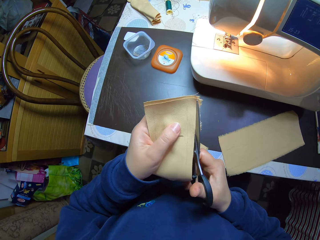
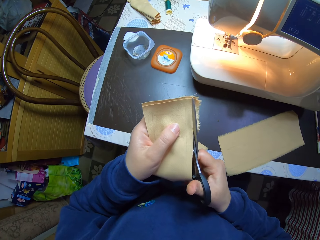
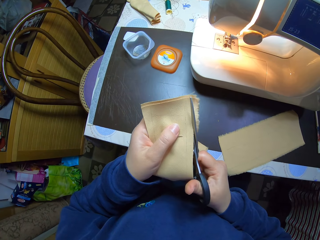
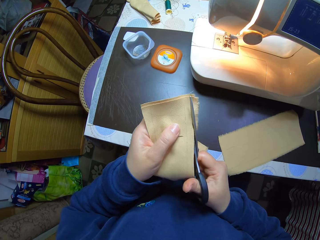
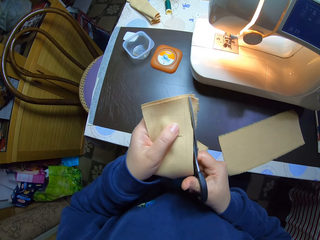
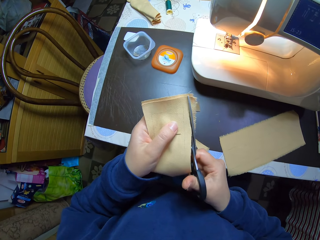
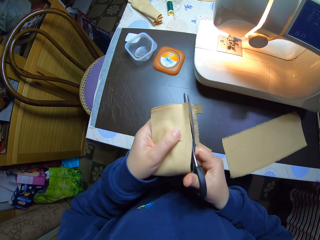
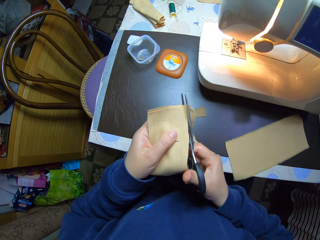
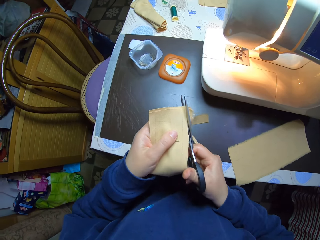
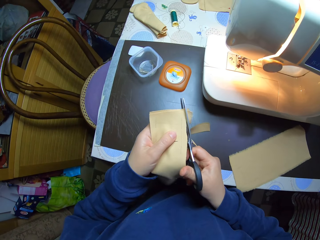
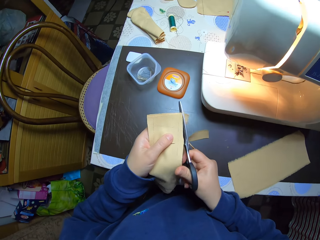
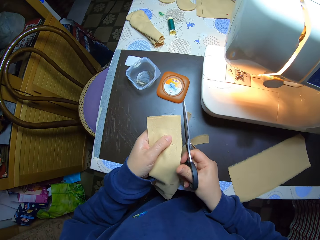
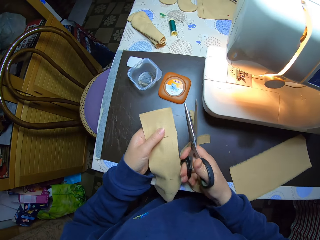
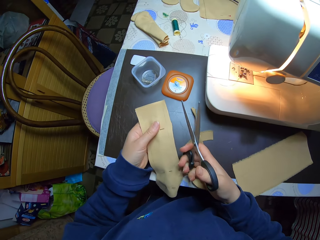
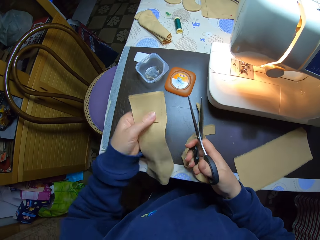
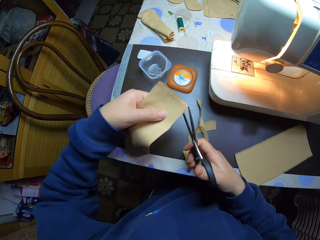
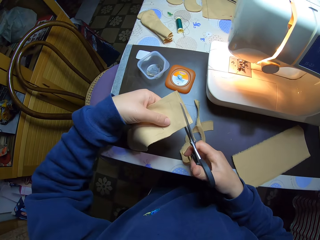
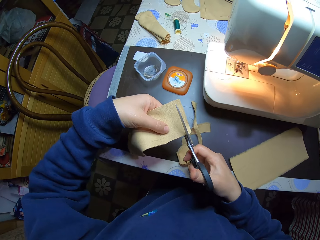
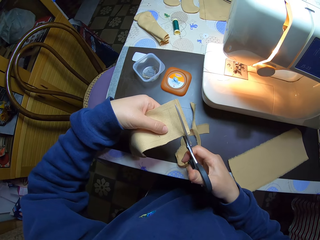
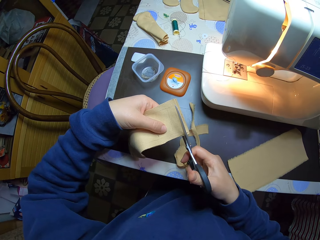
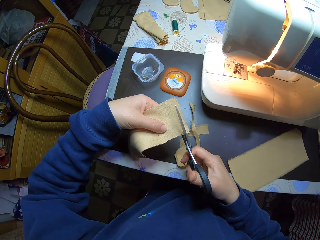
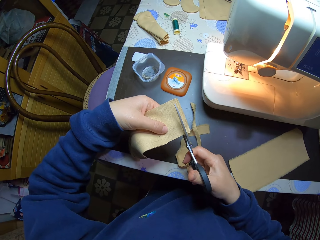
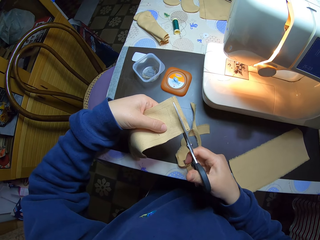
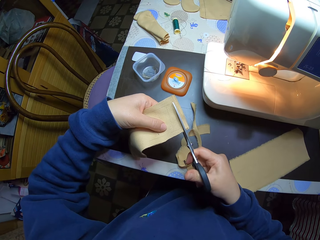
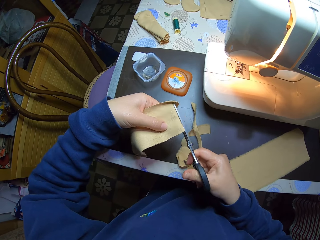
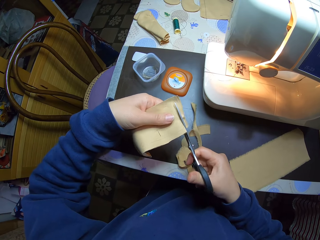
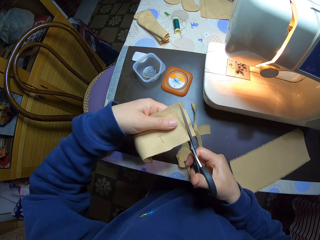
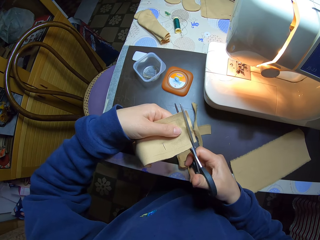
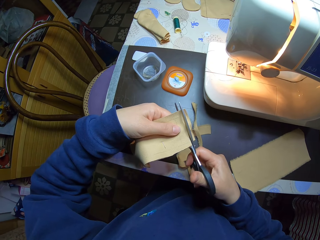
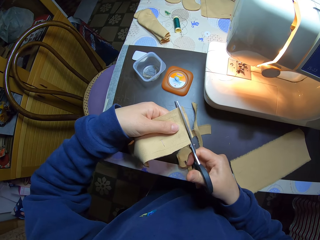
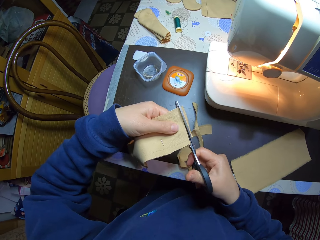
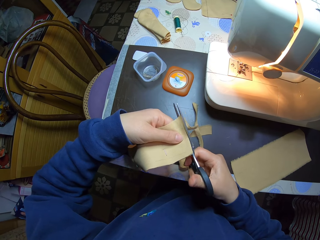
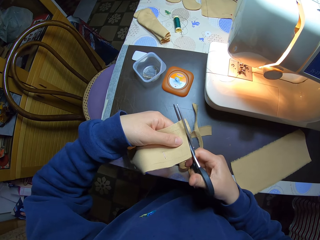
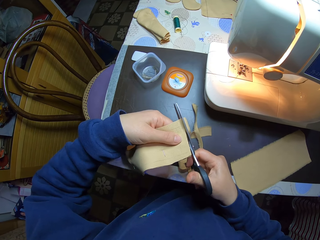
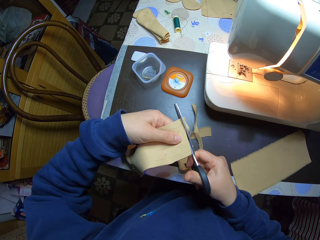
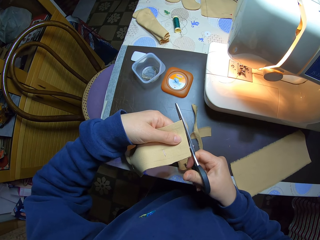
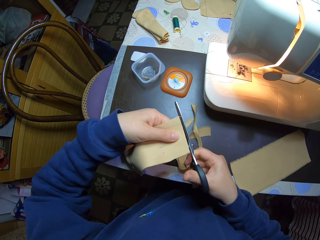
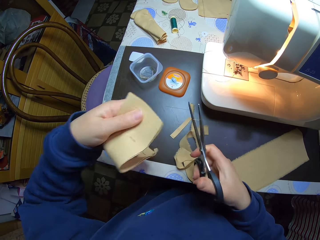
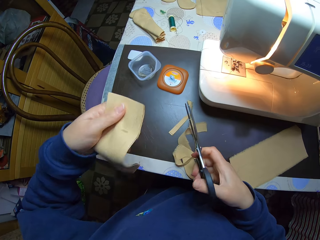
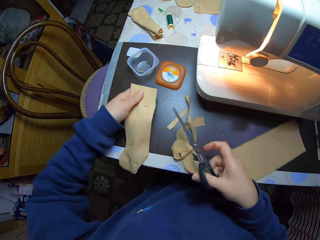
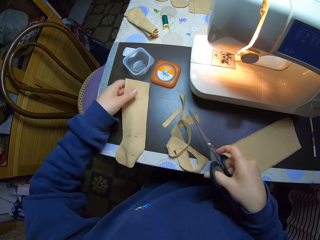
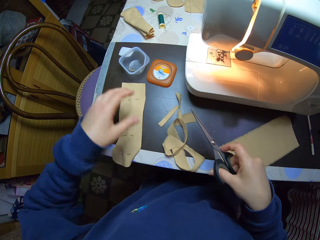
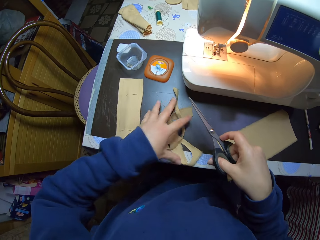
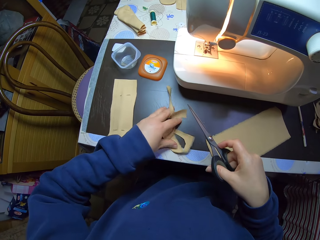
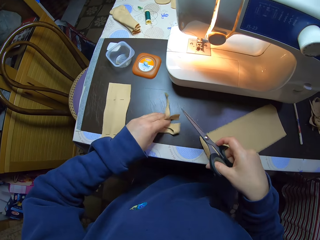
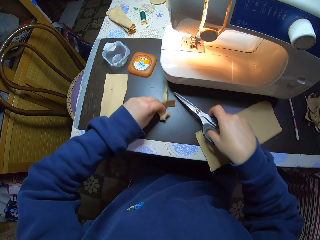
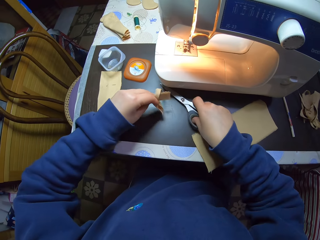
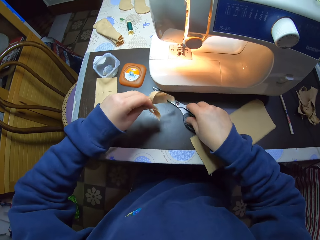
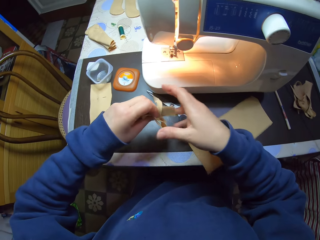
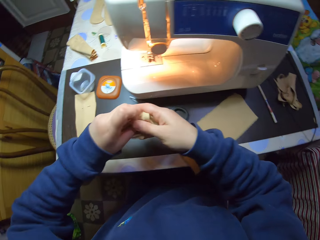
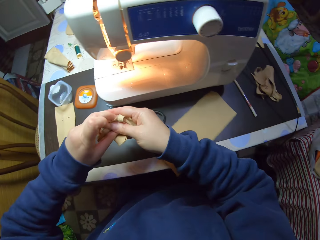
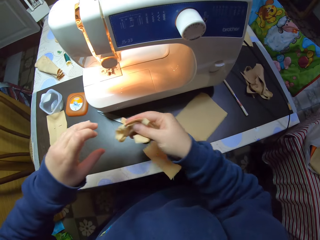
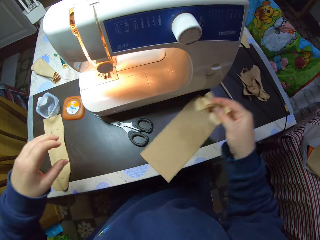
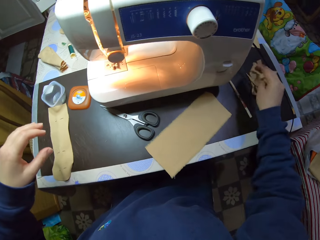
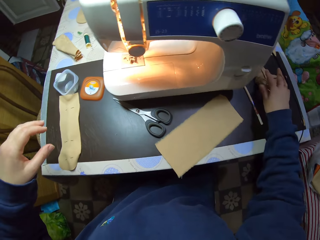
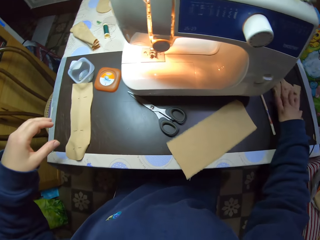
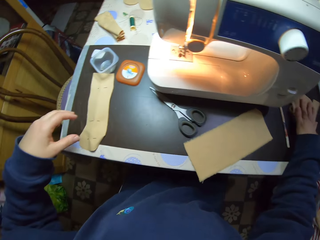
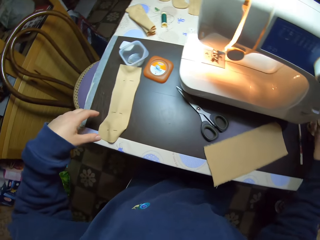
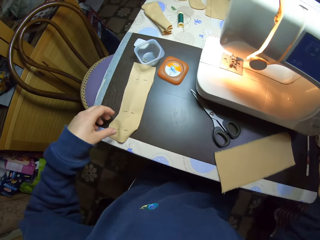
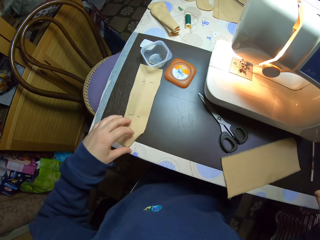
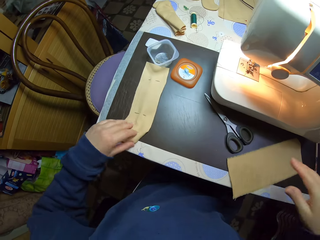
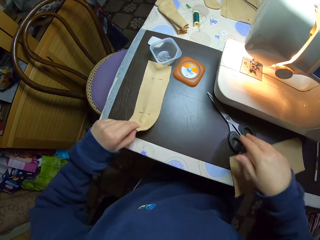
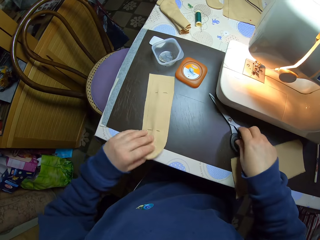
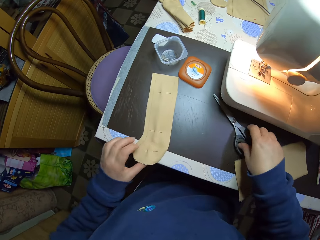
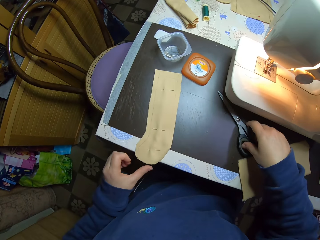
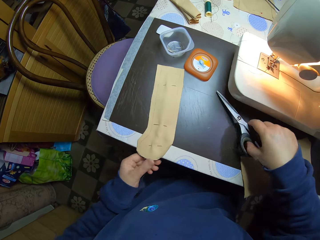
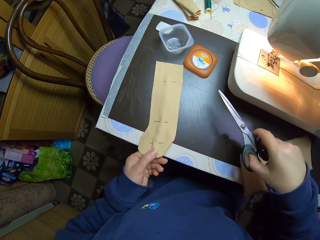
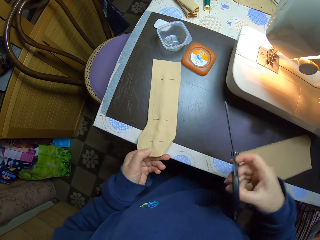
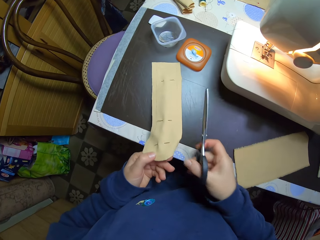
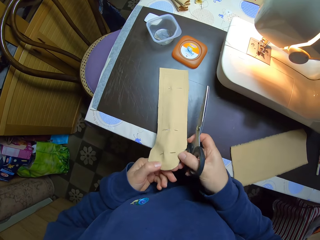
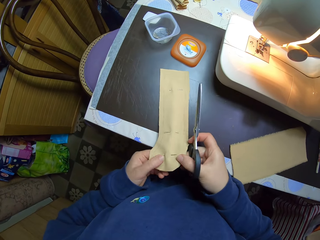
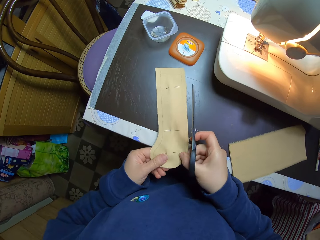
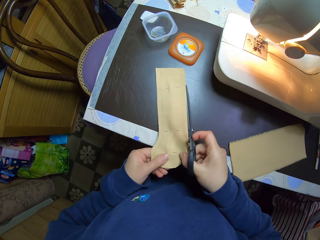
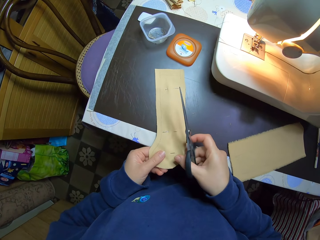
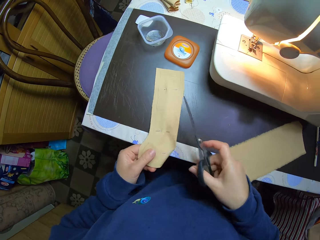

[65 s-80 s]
The camera wearer drops a cut strip of the piece of cloth on the table with the scissors in her right hand. She turns the material. She cuts a strip of the piece of cloth with the scissors in her right hand. She drops the cut strip of the piece of cloth on the table with the scissors in her right hand. She drops the piece of cloth on the table with her left hand. She picks the cut strips of the piece of cloth from the table with her right hand. She drops the pair of scissors in her right hand on the table. She holds the pieces of material. She passes the cut strips of the piece of cloth from her left hand to her right hand. She drops the cut strips of the piece of cloth on the table beside the sewing machine with her right hand. She holds the piece of cloth on the table with her left hand. She moves the material. She leaves the piece of cloth on the table with her left hand. She picks the pair of scissors from the table with her right hand. She holds the piece of cloth on the table with her left hand. She holds the piece of cloth on the table with both hands.

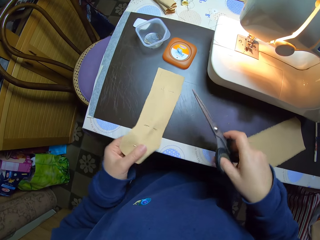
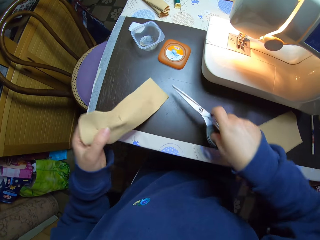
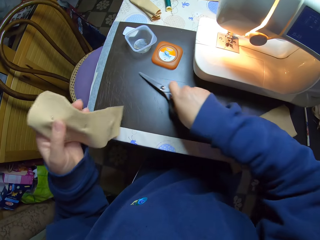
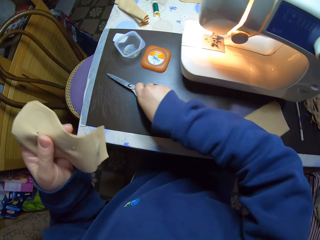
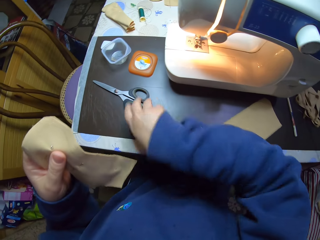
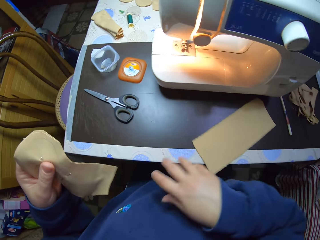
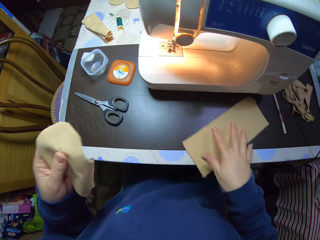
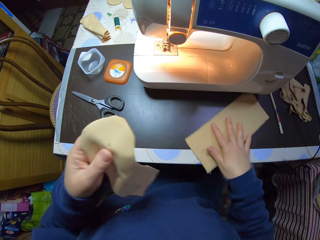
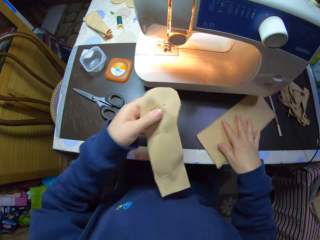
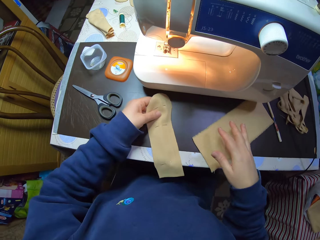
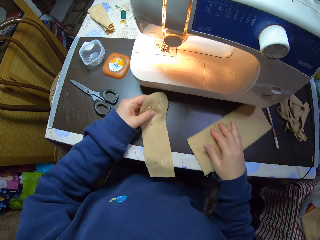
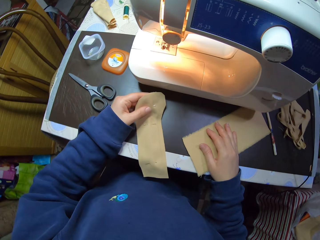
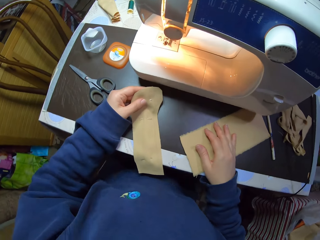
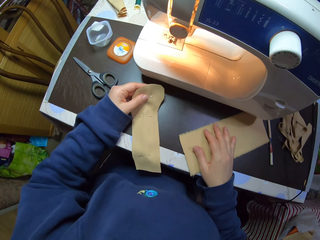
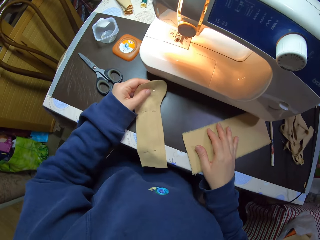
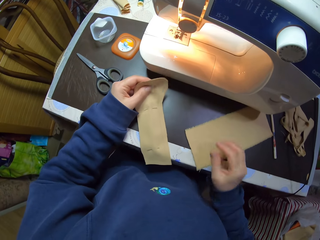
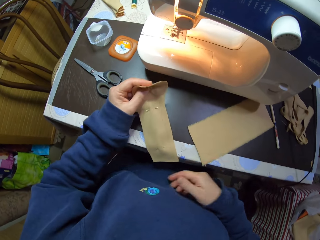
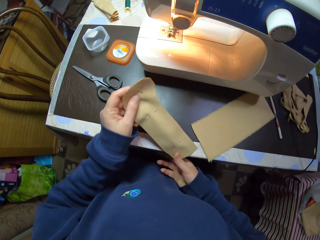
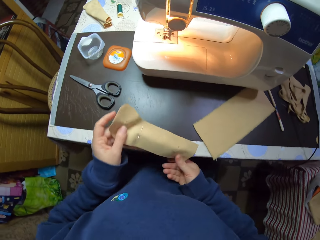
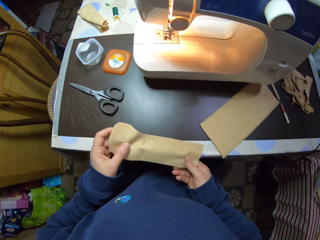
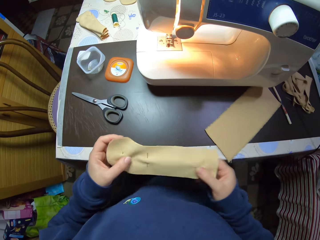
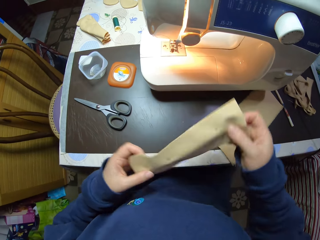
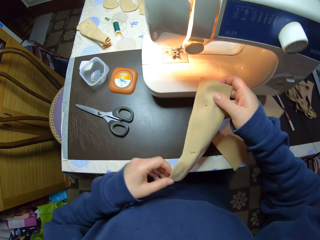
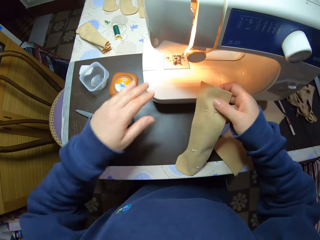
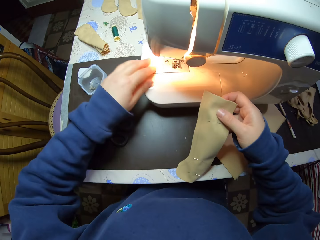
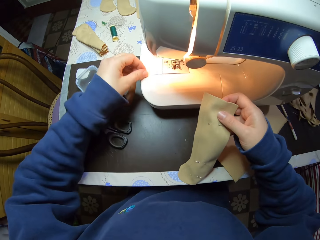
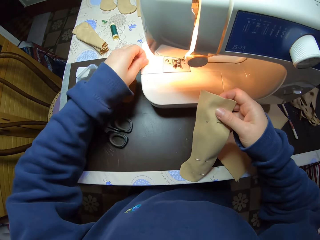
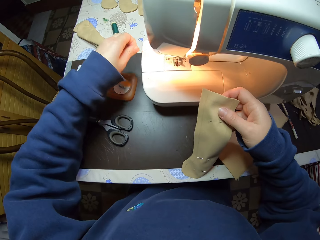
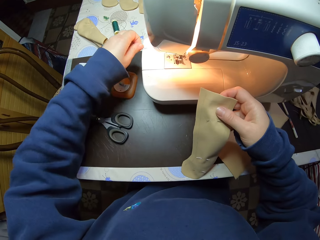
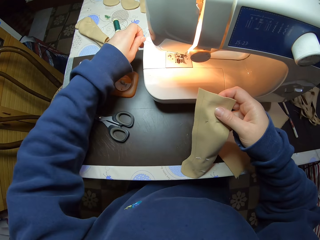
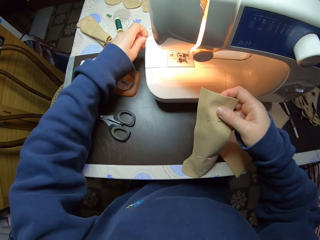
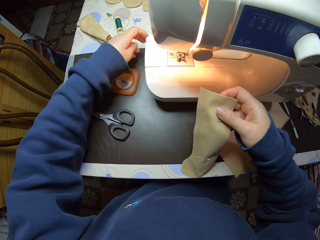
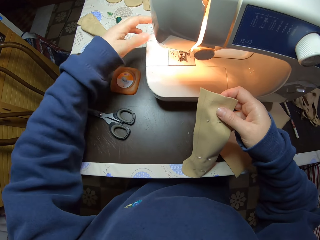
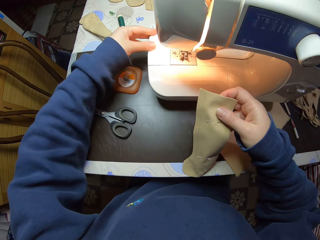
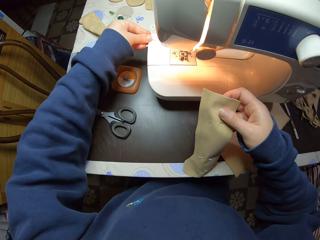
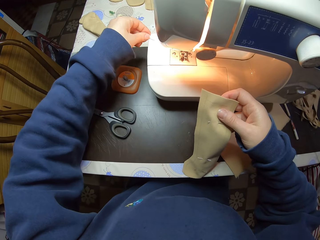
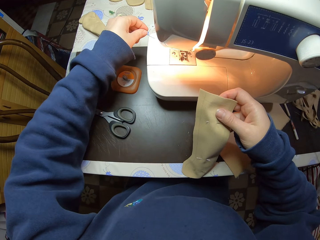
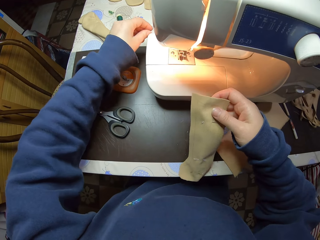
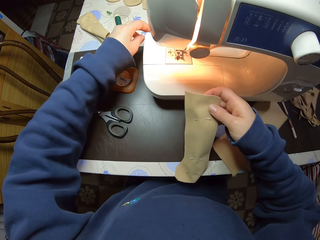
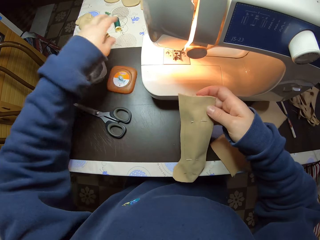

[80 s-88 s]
The camera wearer holds the piece of cloth on the table with her left hand. She drops the pair of scissors on the table with her right hand. She moves the piece of cloth on the table with her right hand. She drops the piece of cloth on the table with her left hand. She puts the right hand on the material. She holds the piece of cloth with both hands. She holds the piece of cloth with her right hand. She holds the thread. She pulls the thread on a sewing machine with her left hand.
